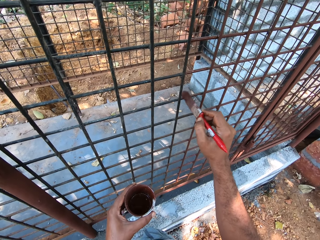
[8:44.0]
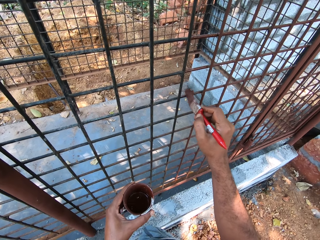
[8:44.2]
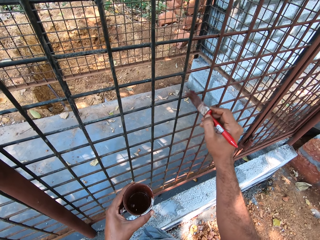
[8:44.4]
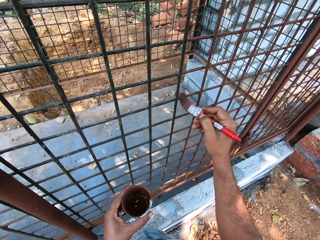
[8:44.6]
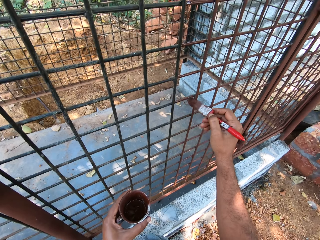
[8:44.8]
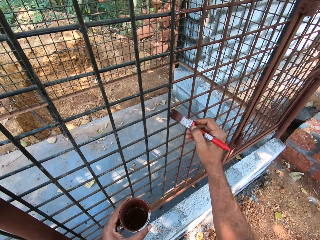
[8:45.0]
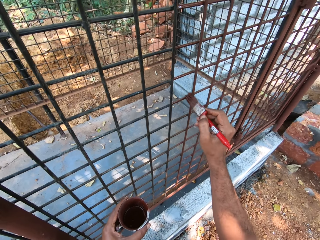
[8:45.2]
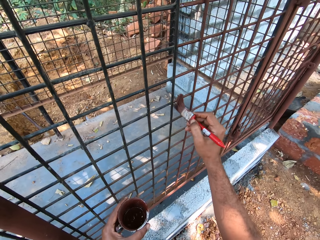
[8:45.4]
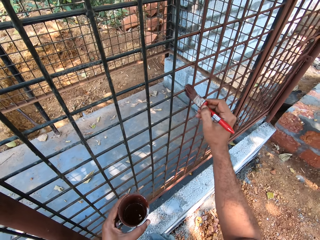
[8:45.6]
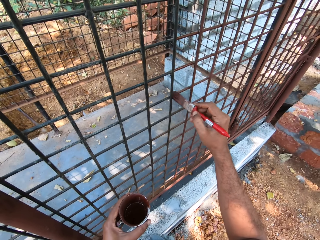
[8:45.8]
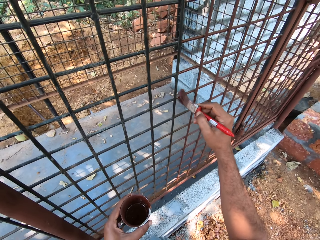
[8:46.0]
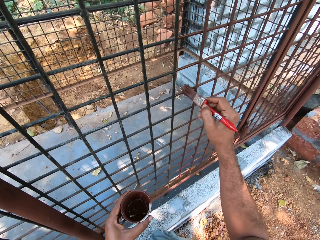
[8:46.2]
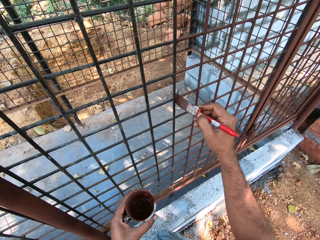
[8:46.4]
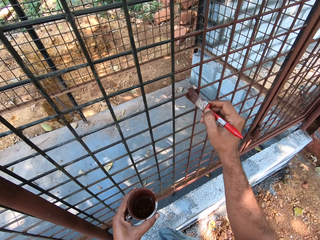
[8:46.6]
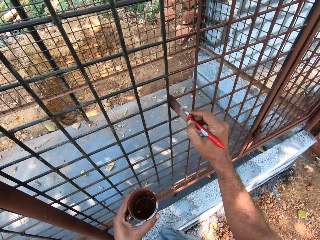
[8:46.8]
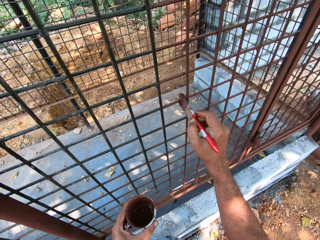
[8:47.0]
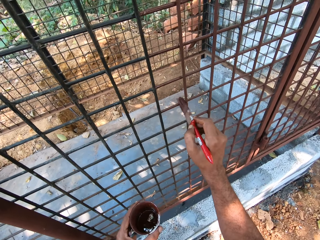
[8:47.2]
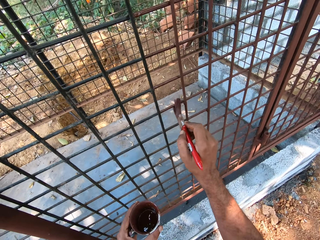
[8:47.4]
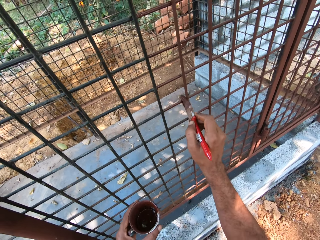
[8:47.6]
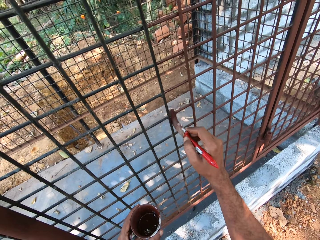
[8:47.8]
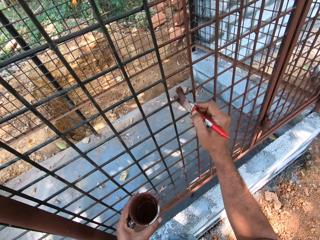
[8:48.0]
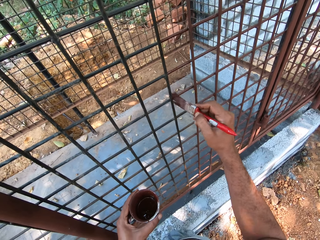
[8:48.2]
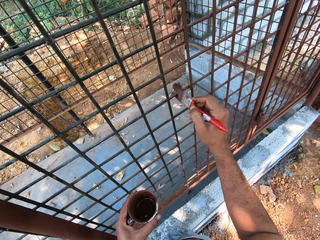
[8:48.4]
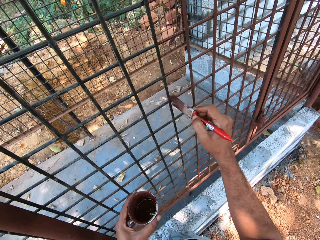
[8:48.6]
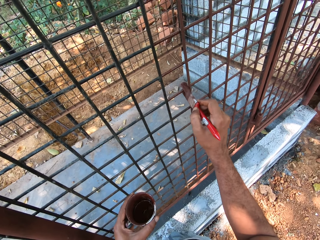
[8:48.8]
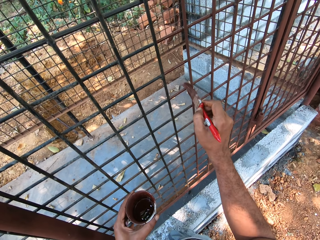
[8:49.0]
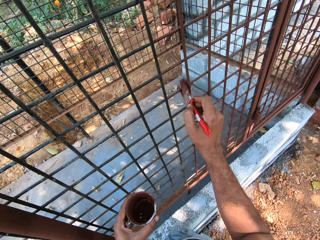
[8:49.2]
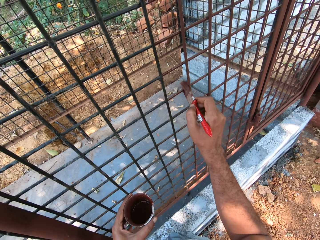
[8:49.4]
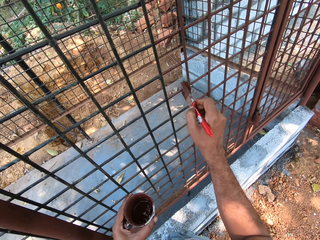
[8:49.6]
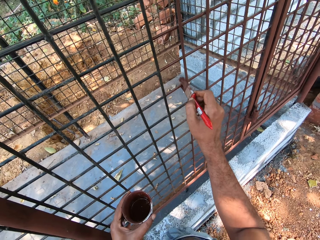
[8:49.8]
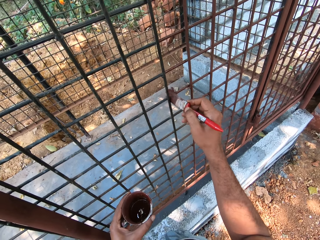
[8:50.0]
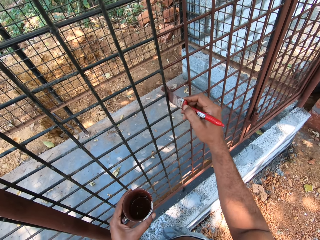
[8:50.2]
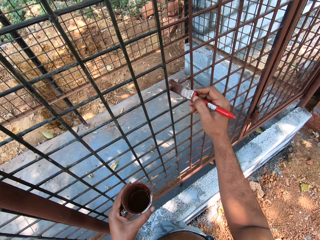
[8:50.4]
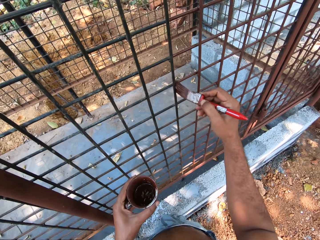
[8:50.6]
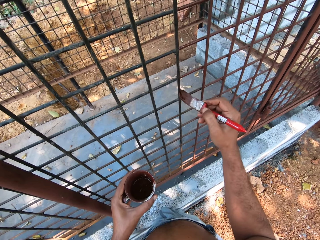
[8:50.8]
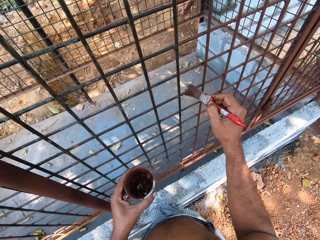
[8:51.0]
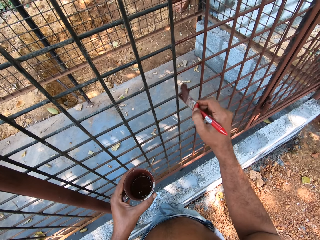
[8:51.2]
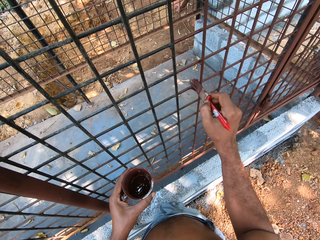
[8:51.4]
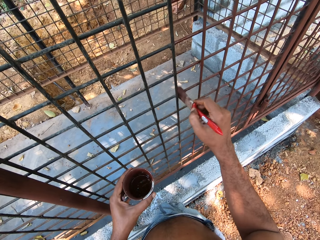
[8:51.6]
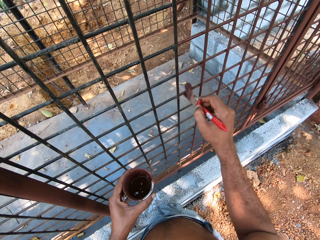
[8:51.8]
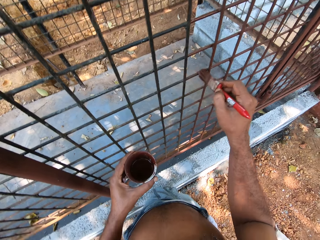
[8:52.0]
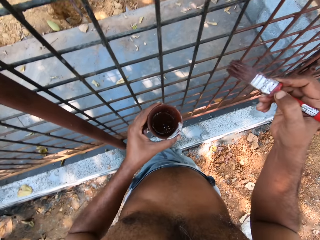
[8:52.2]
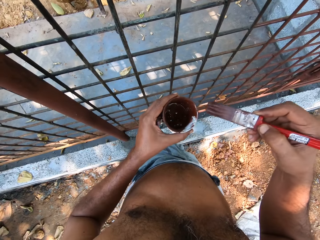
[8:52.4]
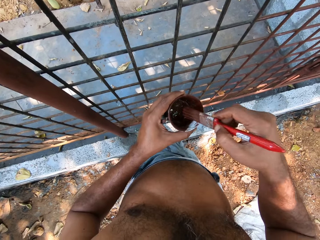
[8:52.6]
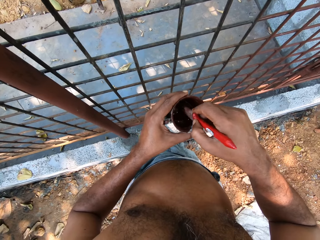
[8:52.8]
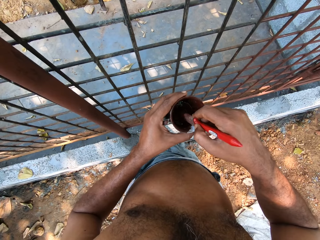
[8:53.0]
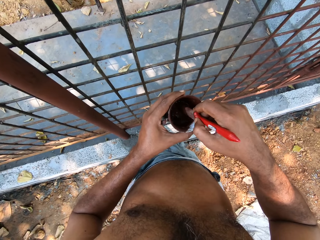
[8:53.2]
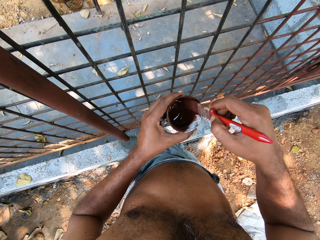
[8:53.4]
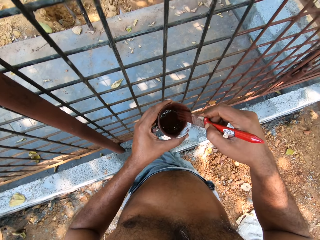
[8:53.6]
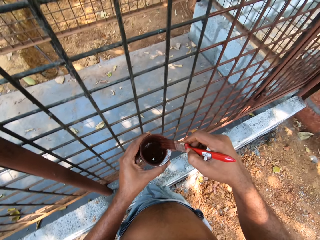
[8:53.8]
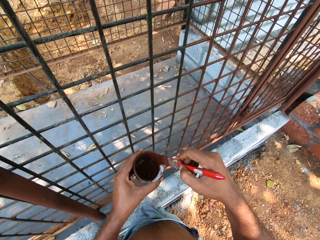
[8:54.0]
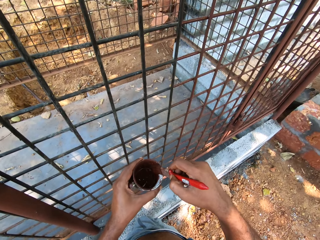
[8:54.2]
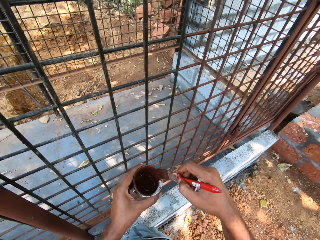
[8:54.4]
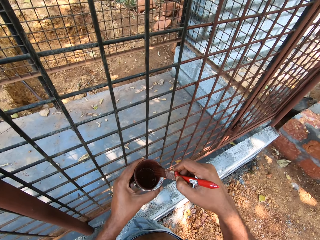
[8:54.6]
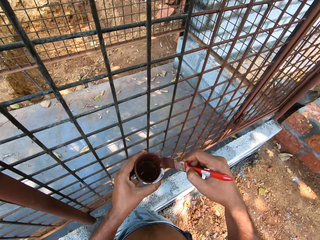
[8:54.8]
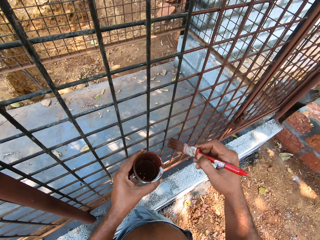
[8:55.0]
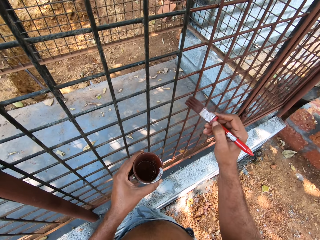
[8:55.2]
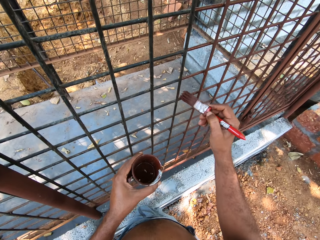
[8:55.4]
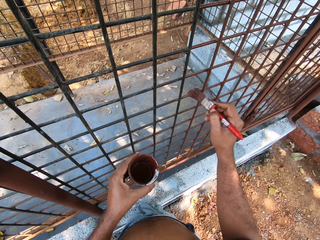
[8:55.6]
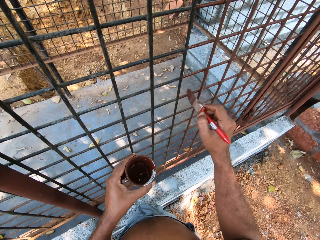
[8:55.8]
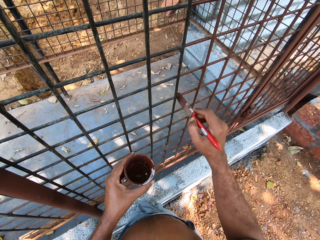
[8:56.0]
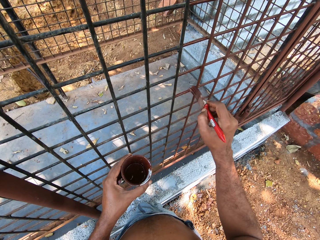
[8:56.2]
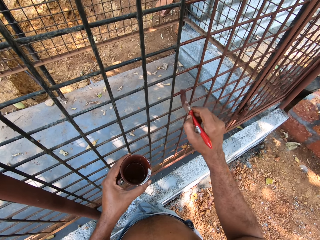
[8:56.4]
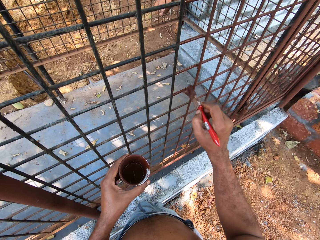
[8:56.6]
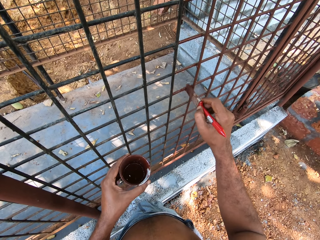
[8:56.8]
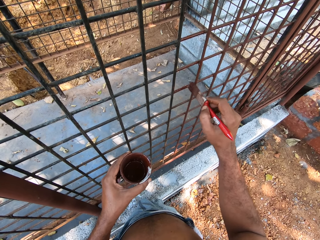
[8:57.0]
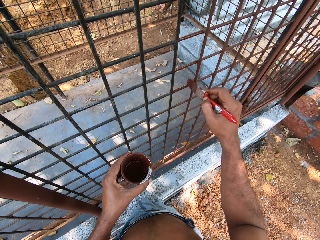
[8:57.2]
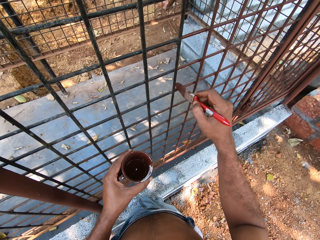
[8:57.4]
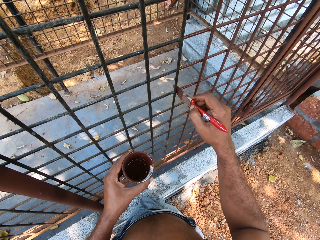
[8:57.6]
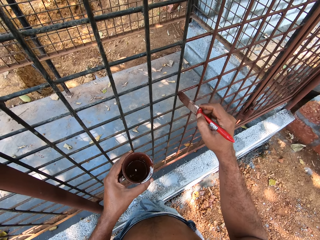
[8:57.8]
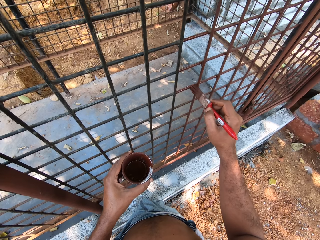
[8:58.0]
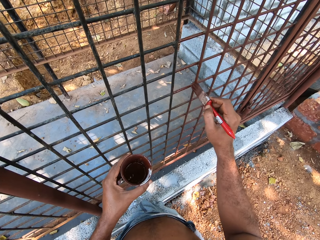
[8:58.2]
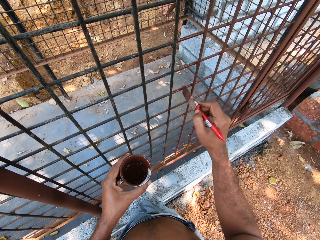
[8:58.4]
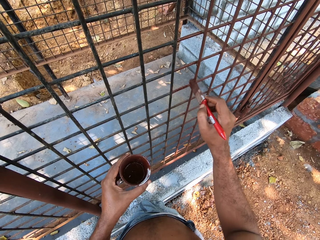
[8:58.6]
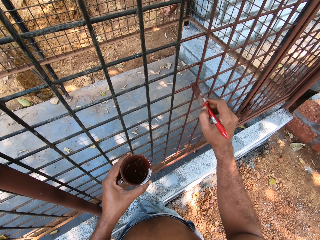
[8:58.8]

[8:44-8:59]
The camera wearer dips the paint brush in the tin can of paint with his right hand. He wipes excess paint on the paint can. He paints the mesh cage with the paint brush in his right hand.

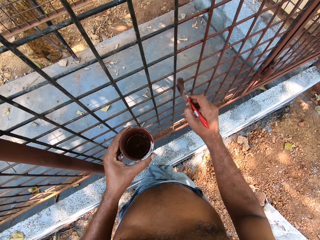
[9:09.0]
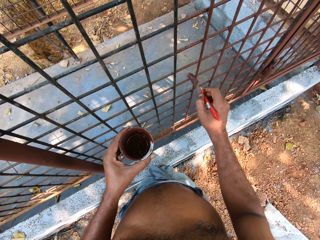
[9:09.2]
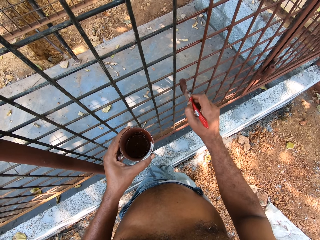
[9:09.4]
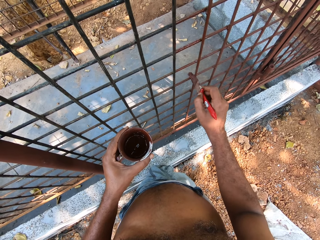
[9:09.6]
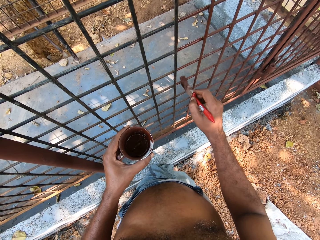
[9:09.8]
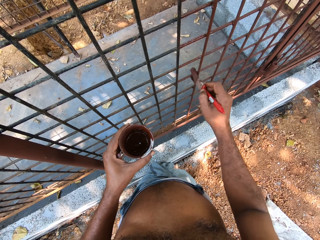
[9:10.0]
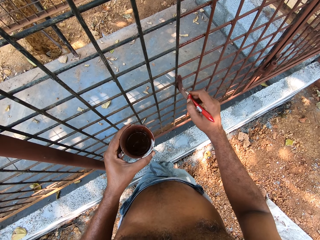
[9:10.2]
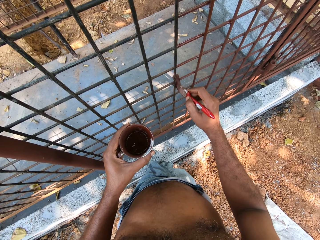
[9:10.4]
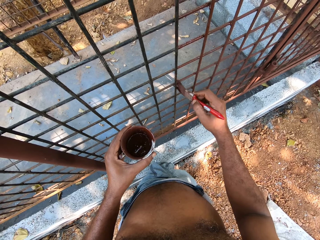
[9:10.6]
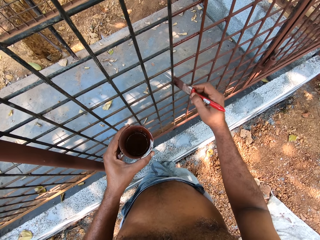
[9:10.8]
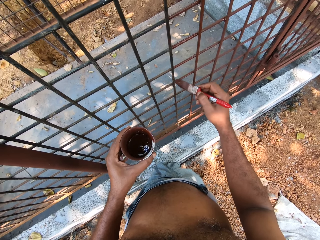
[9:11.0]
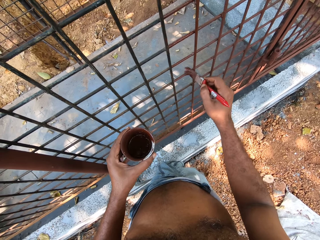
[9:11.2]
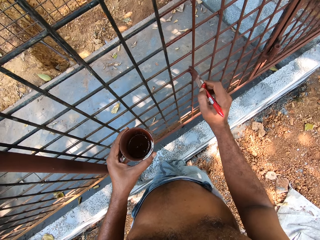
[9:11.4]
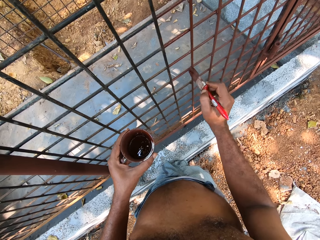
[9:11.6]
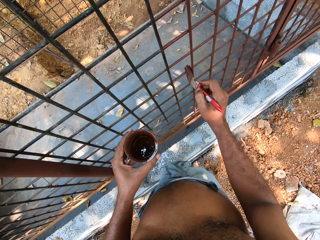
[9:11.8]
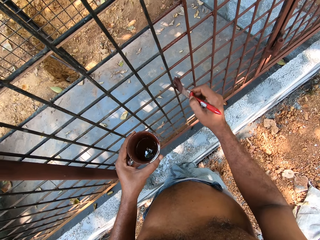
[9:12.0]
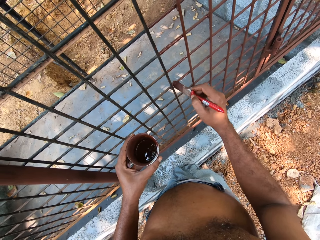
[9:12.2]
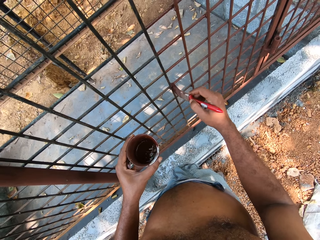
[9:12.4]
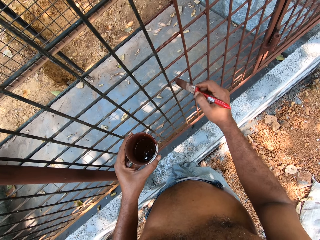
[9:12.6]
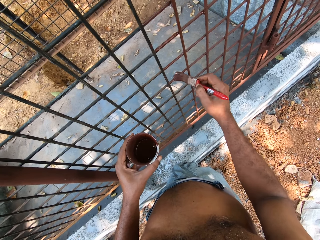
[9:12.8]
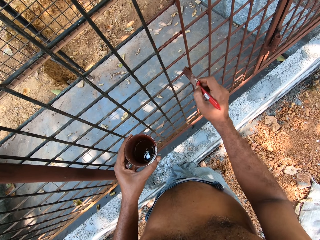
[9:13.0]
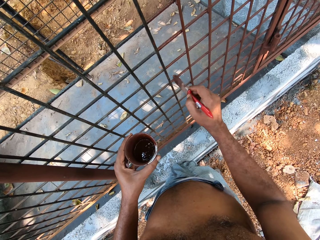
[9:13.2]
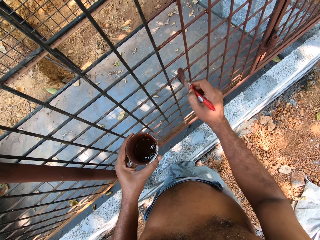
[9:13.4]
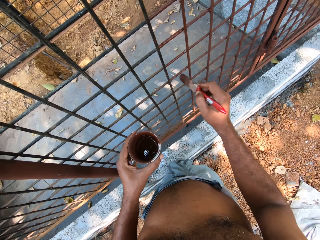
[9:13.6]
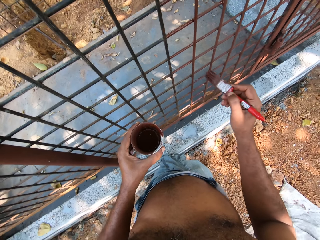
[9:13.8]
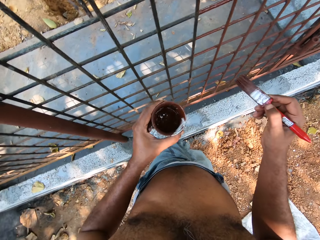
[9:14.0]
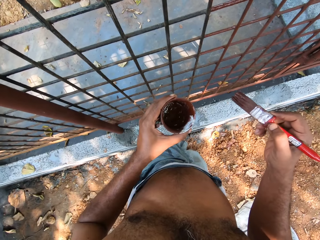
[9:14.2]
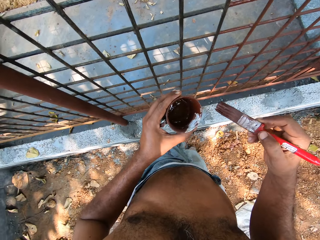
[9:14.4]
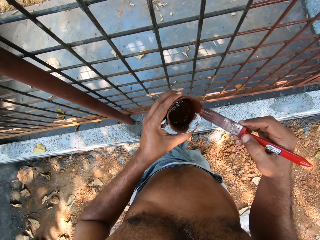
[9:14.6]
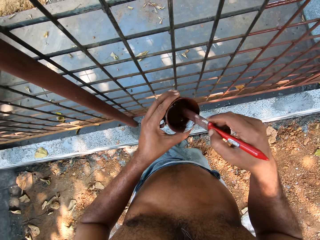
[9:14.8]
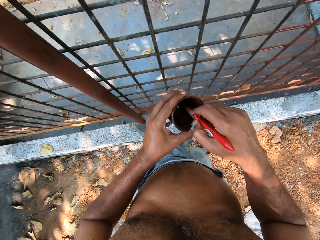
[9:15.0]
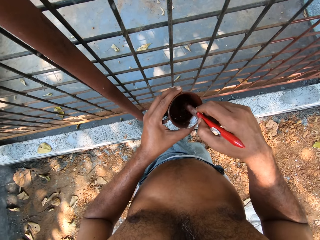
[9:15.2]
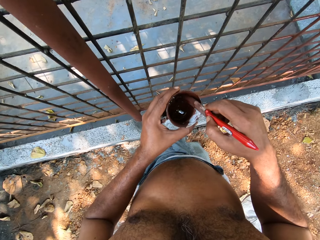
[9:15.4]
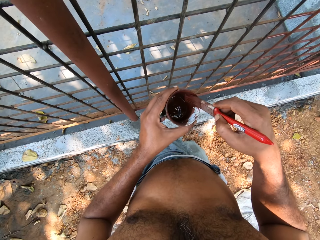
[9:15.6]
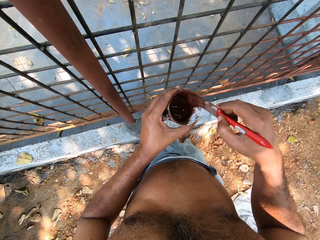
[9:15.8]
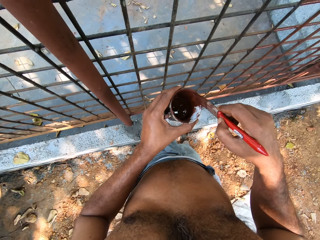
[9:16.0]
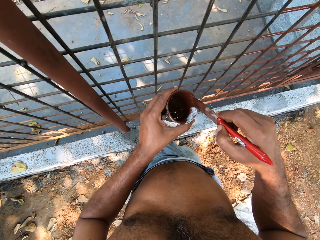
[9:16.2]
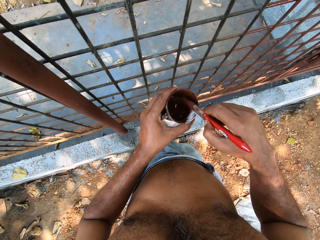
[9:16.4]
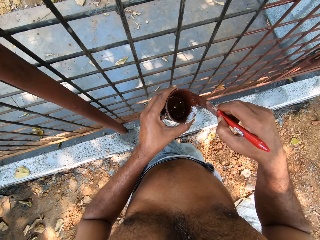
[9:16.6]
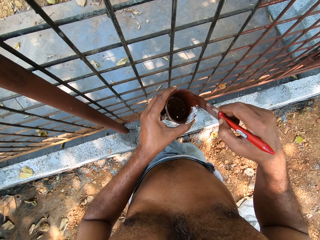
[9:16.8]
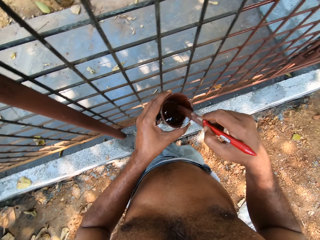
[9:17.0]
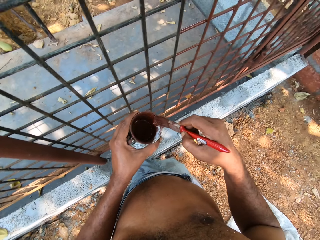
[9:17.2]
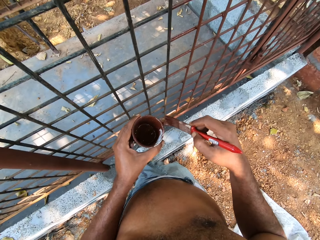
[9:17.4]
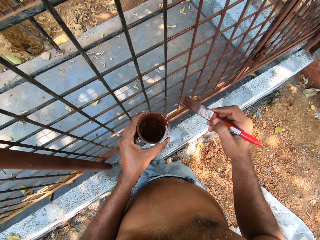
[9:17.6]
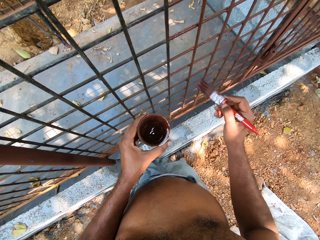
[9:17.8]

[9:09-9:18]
The camera wearer dips the paint brush in the tin can of paint with his right hand. He mixes paint in the cup with the paint brush in his right hand.
